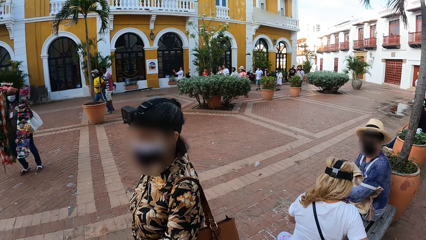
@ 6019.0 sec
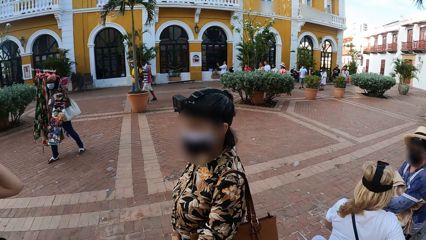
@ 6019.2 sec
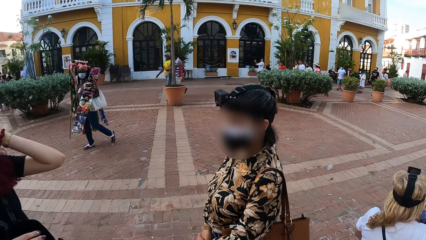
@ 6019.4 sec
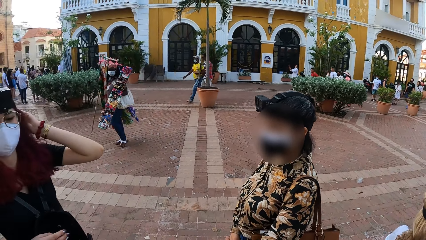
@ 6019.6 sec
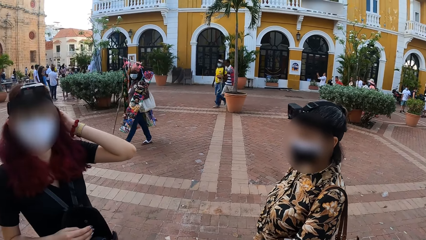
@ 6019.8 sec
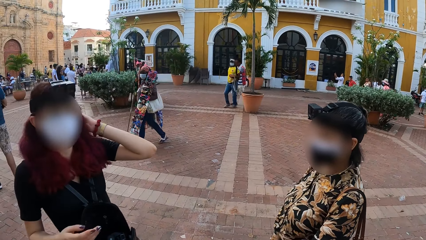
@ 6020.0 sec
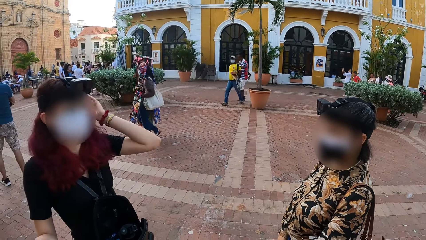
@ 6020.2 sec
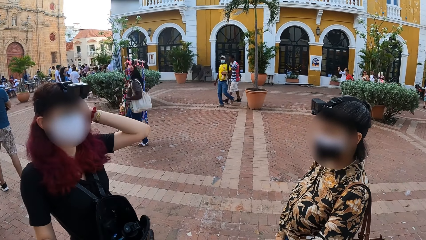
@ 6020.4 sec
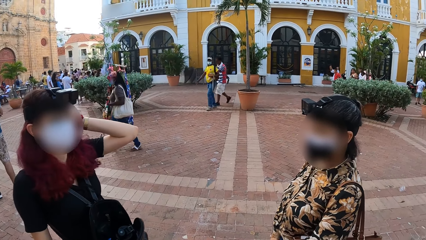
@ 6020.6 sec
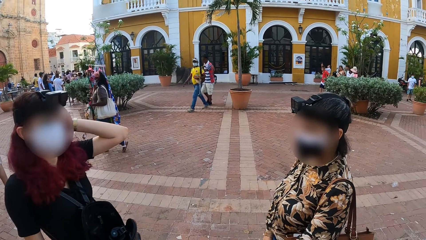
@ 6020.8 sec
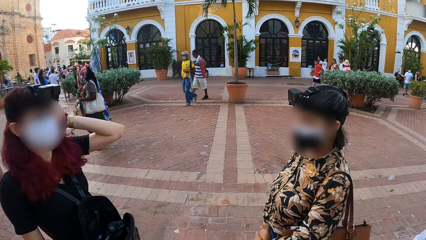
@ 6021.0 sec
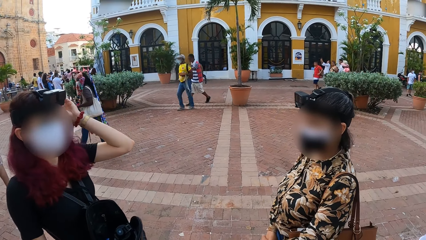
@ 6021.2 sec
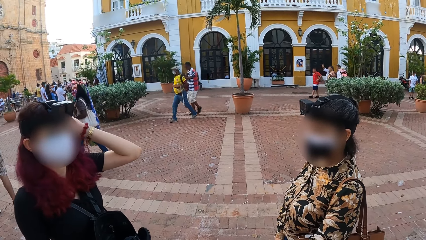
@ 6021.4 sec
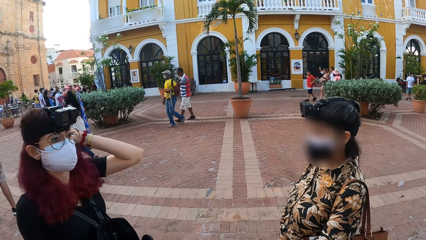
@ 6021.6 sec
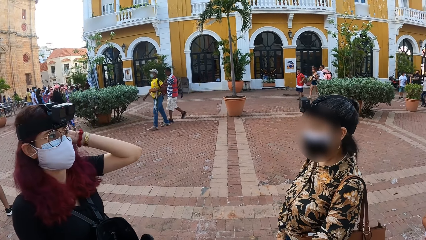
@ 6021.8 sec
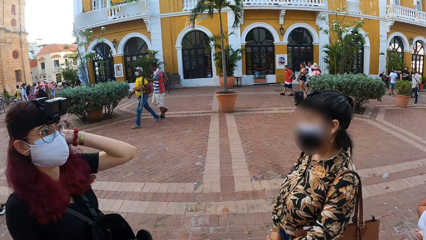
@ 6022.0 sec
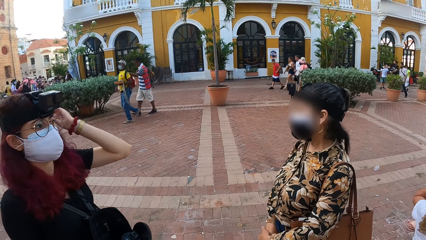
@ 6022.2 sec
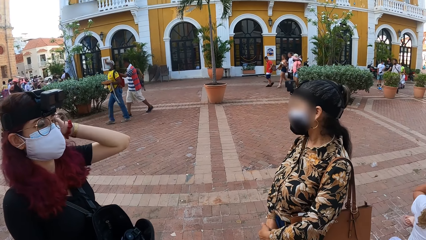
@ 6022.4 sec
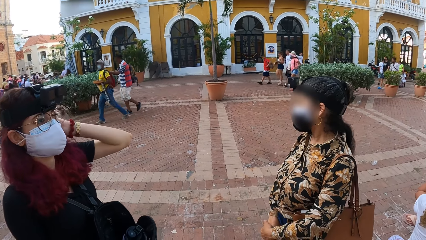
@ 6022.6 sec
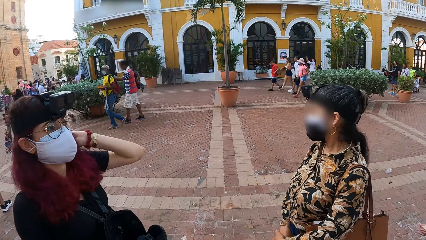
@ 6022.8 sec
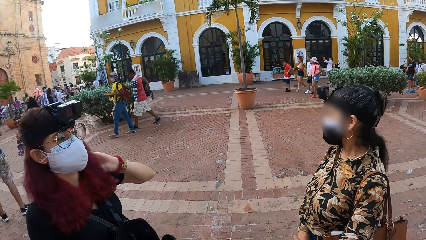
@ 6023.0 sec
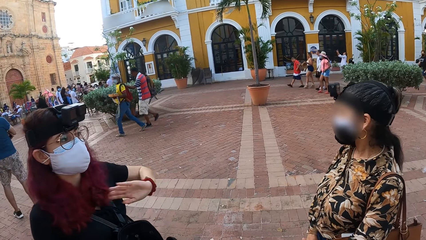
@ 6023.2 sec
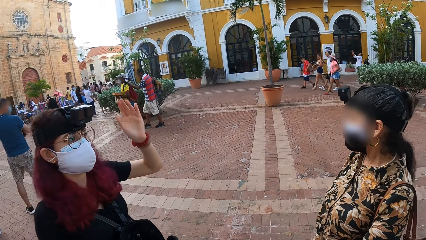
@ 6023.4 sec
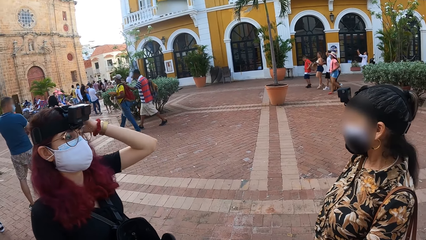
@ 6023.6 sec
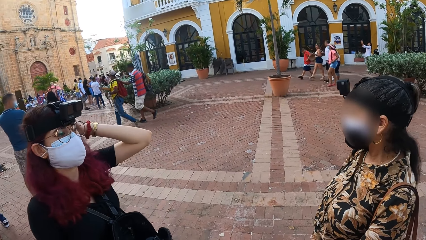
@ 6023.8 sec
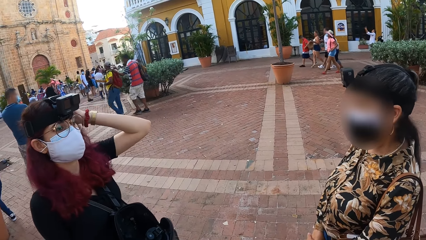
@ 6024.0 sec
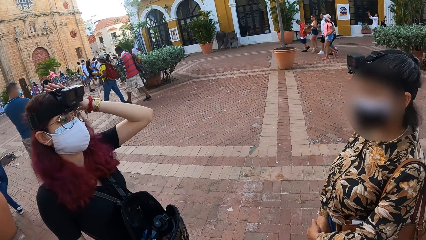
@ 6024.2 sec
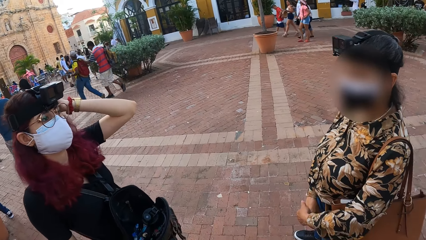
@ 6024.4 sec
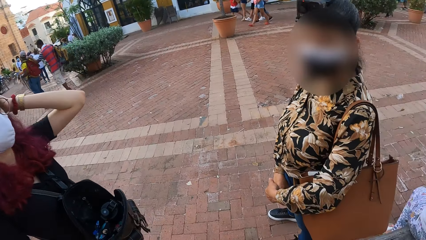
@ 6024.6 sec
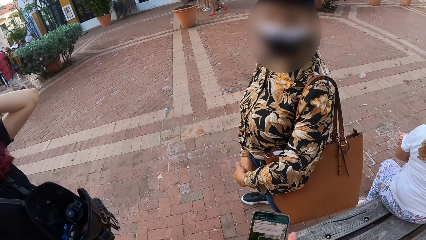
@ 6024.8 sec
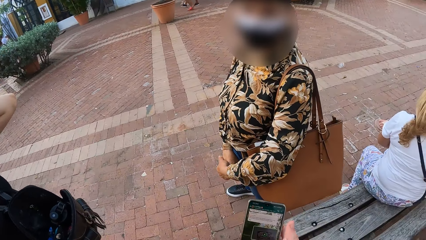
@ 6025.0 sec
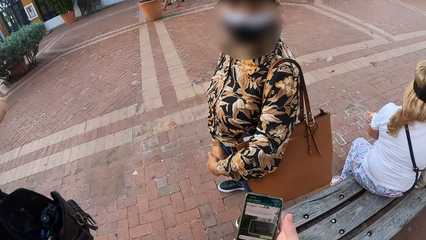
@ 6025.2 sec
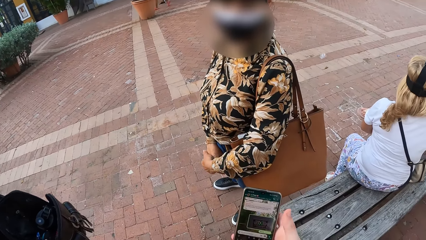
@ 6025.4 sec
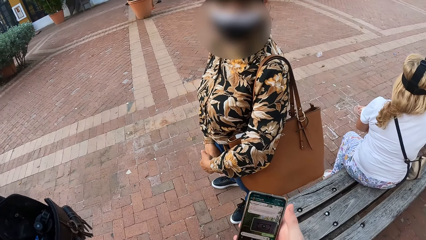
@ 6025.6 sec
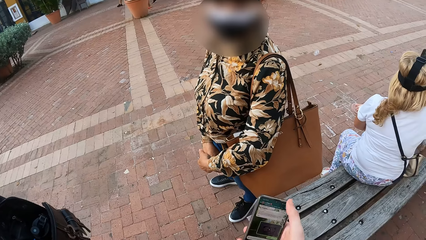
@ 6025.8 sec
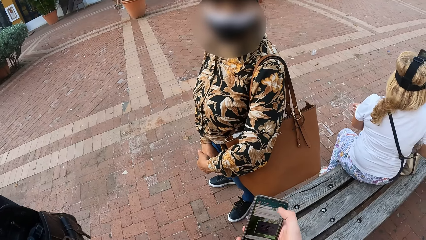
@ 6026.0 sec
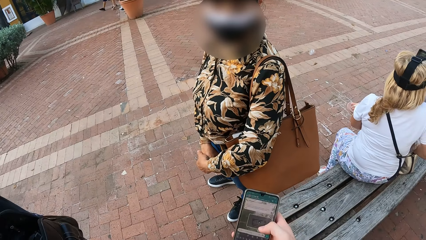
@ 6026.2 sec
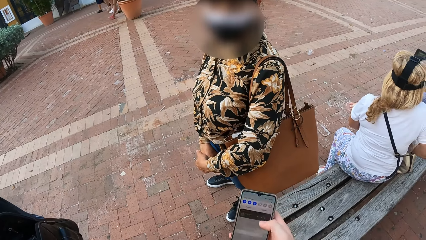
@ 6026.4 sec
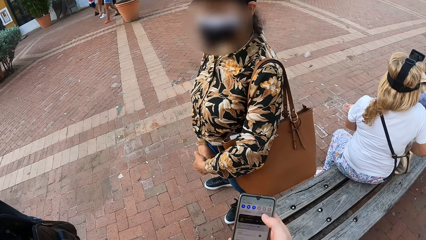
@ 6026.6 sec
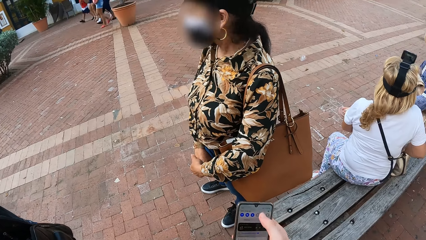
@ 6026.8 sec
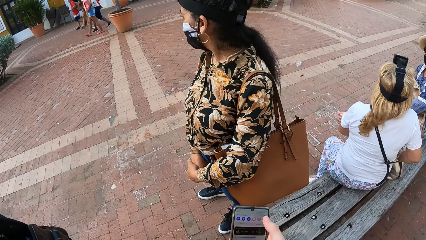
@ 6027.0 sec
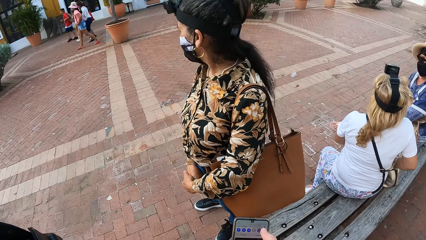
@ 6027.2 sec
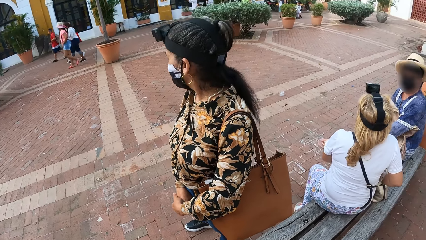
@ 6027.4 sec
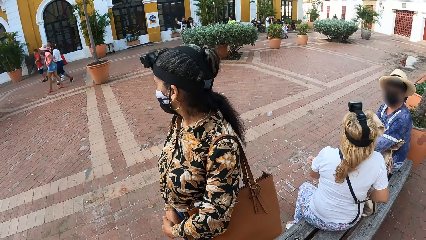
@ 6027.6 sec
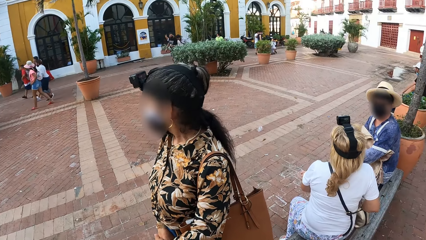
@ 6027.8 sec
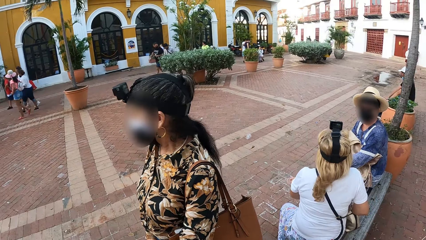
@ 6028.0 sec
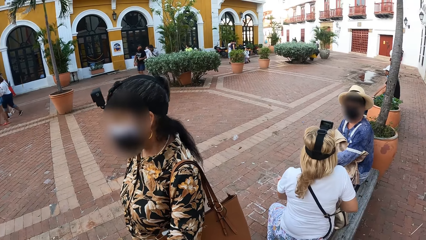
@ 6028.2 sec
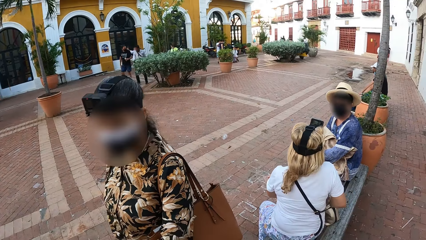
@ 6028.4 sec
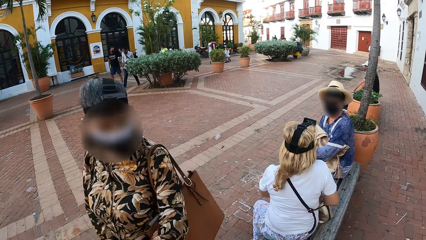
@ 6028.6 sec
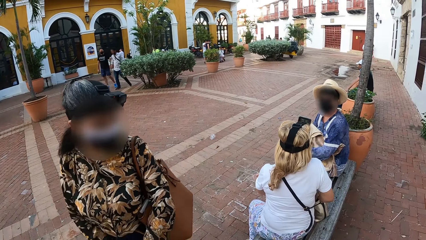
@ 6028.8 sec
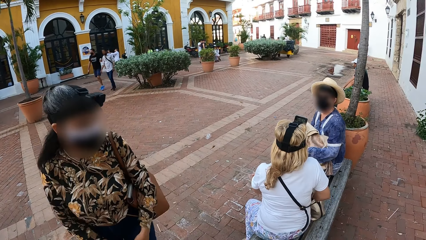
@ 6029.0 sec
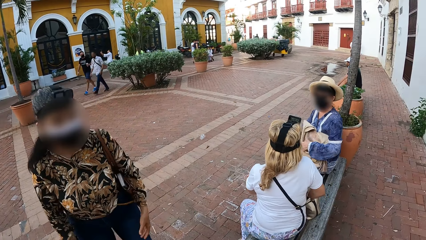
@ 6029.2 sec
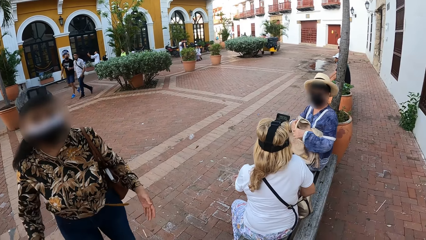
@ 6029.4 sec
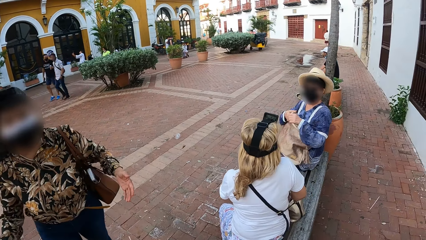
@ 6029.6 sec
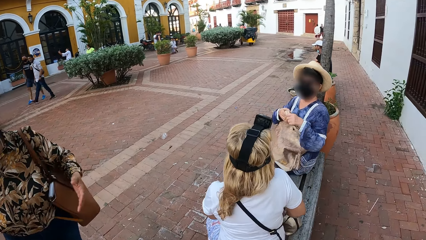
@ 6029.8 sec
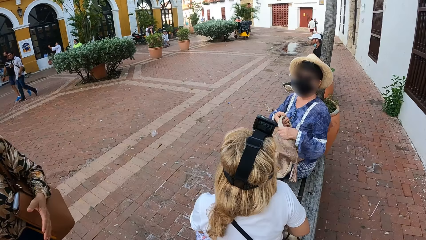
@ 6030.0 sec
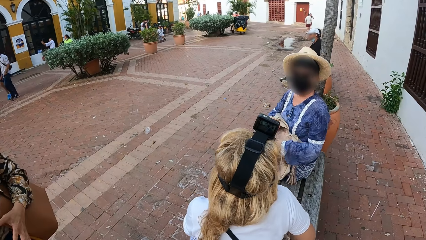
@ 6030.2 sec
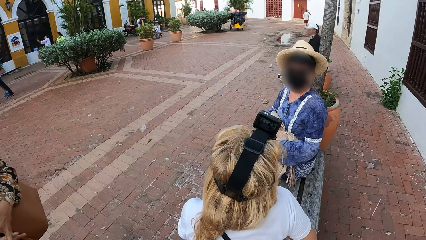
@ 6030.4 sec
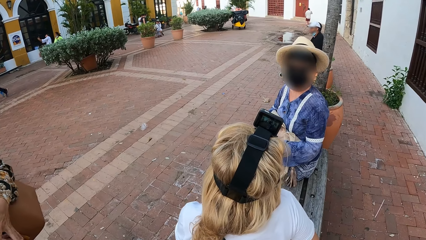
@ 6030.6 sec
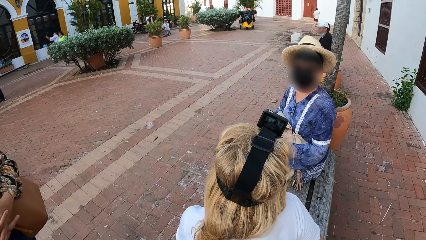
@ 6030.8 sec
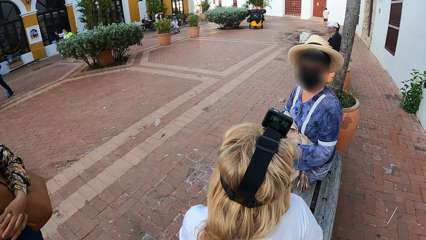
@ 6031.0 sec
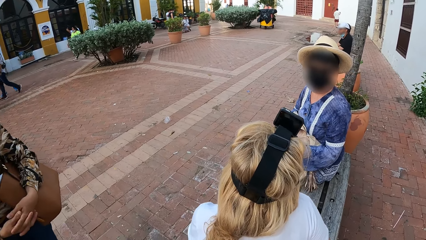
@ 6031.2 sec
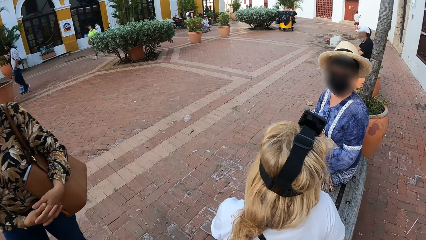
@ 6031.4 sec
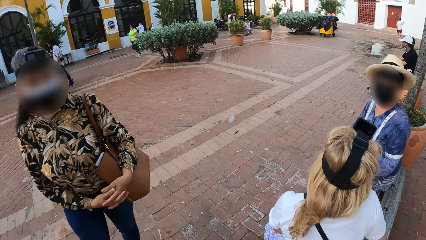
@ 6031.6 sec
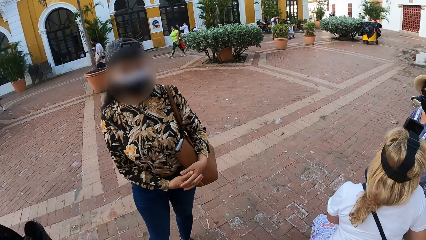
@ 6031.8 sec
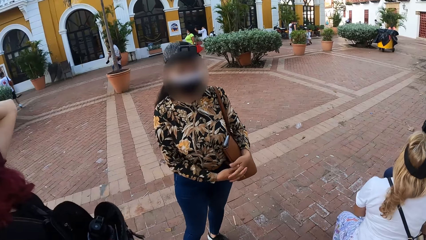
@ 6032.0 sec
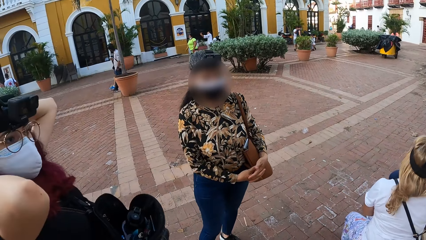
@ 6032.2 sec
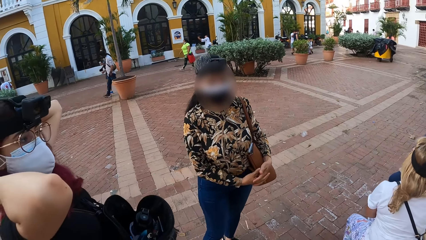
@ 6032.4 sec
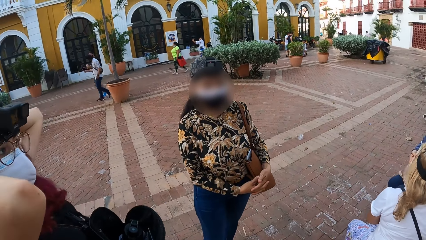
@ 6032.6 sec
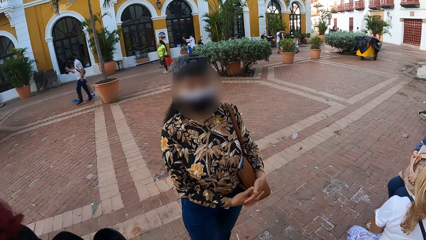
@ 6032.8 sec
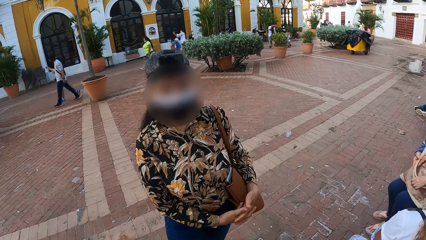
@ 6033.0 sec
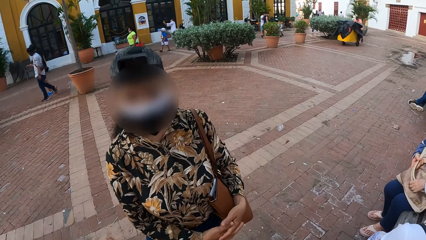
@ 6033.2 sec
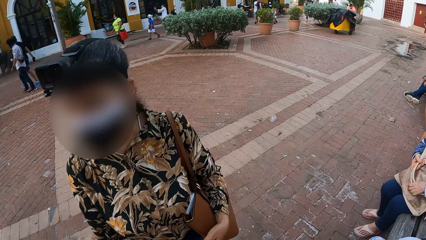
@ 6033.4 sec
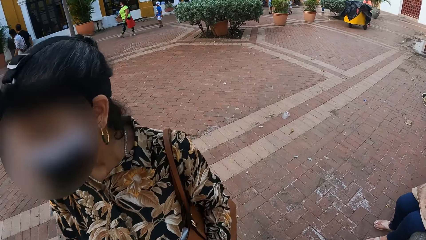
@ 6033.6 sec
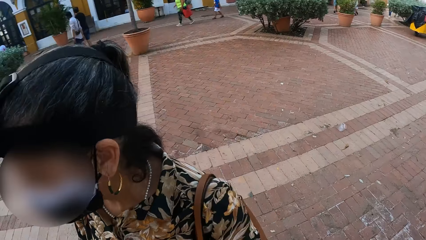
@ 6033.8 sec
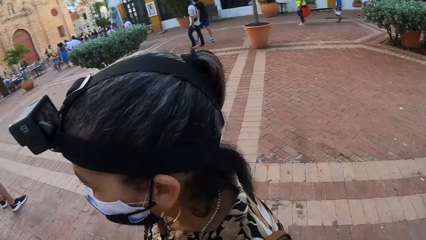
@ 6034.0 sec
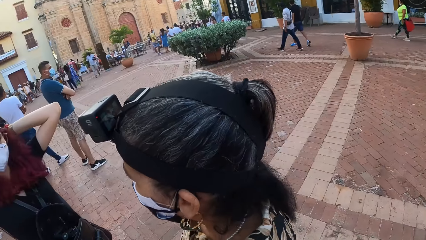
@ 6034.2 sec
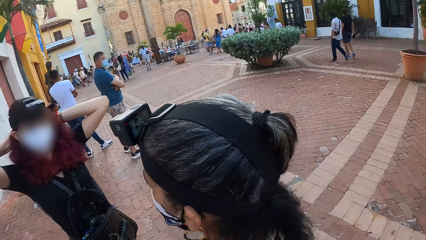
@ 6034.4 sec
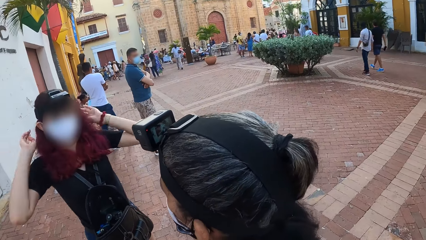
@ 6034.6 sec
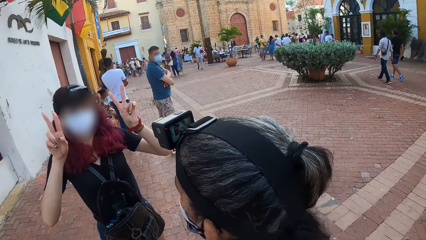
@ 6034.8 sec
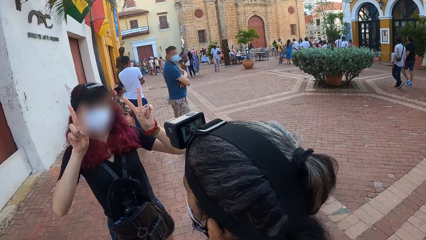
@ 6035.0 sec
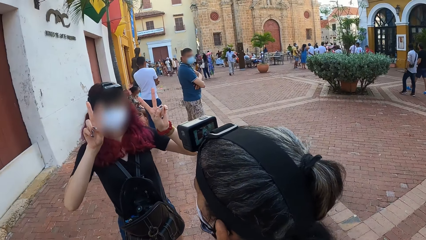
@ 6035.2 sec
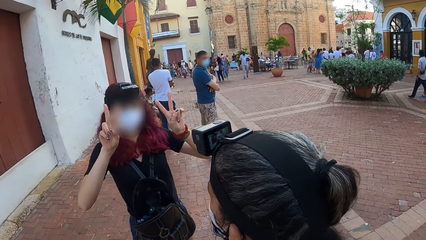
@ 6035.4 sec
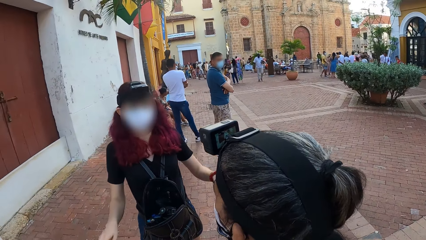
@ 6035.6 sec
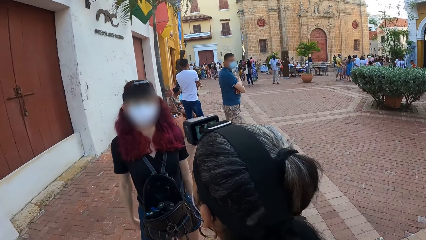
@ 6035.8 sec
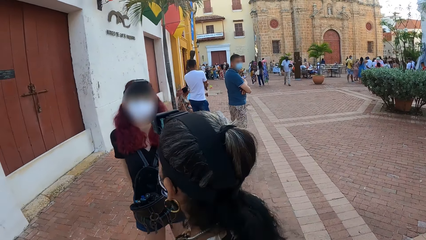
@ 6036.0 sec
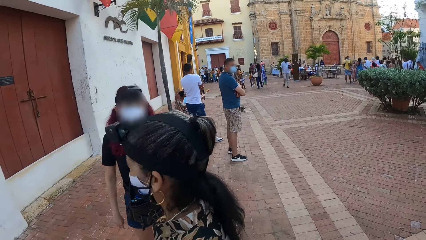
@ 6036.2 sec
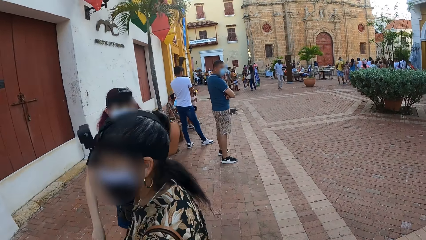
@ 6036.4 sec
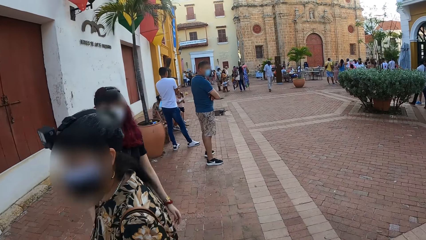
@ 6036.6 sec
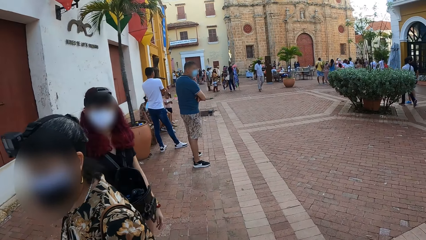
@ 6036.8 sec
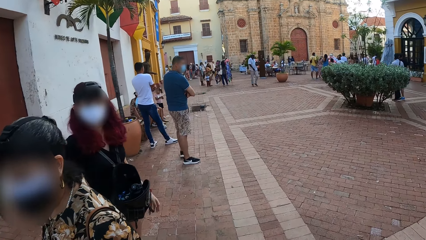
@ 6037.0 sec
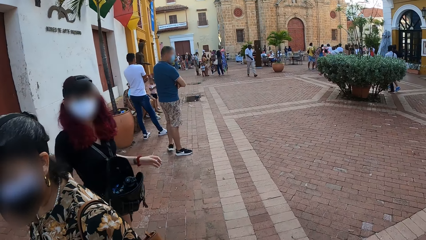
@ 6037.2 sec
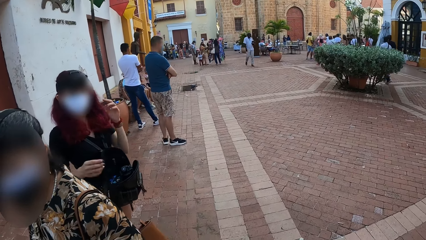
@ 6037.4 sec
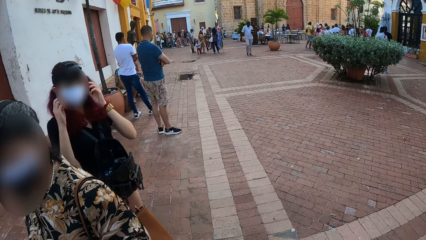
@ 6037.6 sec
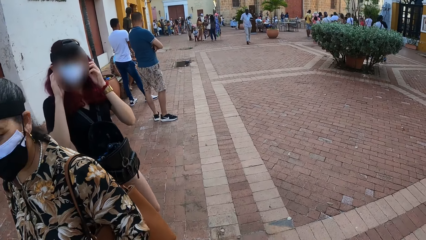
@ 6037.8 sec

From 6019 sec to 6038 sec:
The woman touches her hair with her left hand. The woman interacts with the camera wearer and another woman. The other woman interacts with the camera wearer. The camera wearer operates the phone with his right hand. The first woman interacts with the other woman. A lady gestures with the hand.
